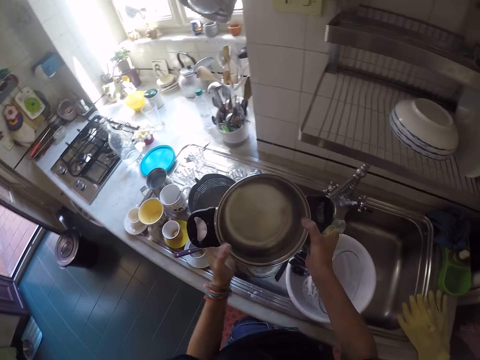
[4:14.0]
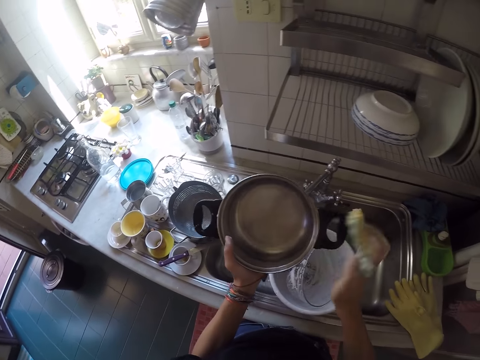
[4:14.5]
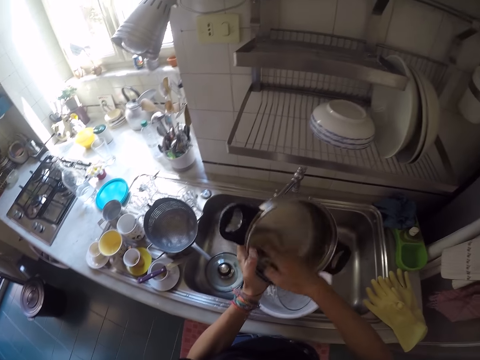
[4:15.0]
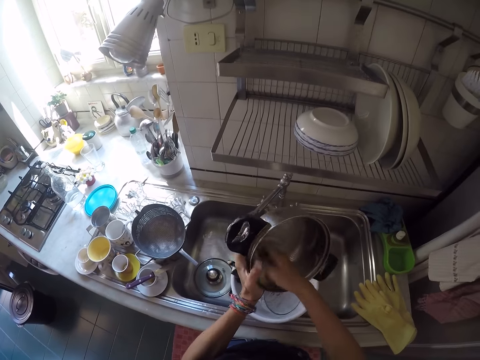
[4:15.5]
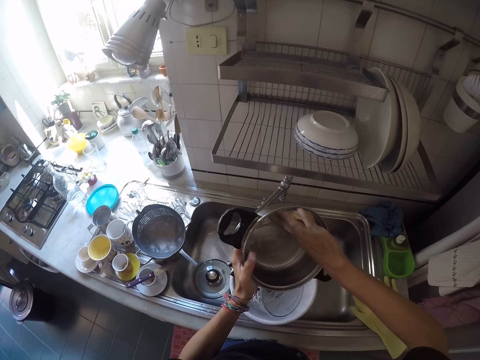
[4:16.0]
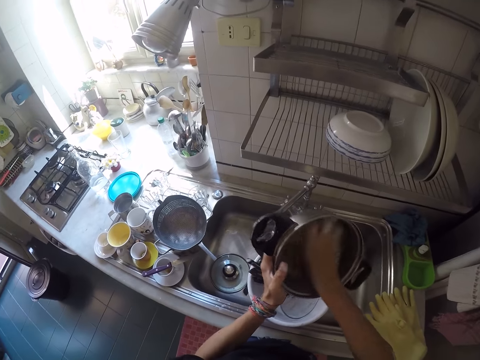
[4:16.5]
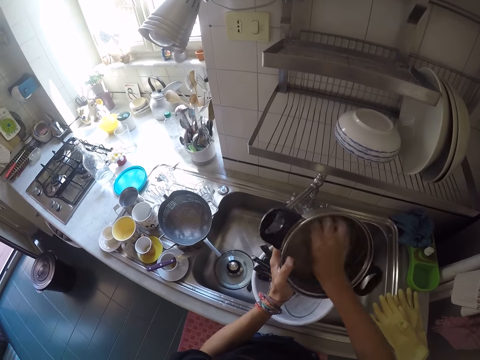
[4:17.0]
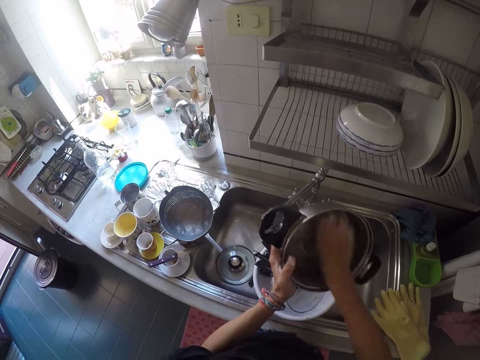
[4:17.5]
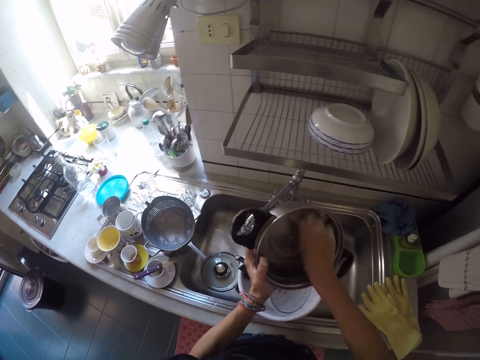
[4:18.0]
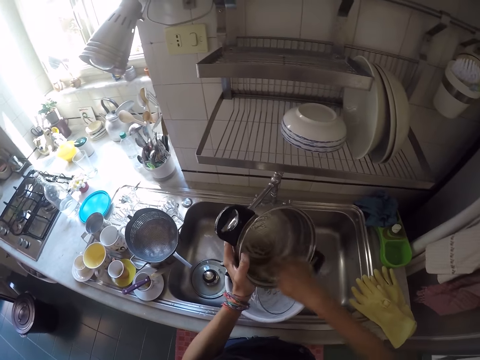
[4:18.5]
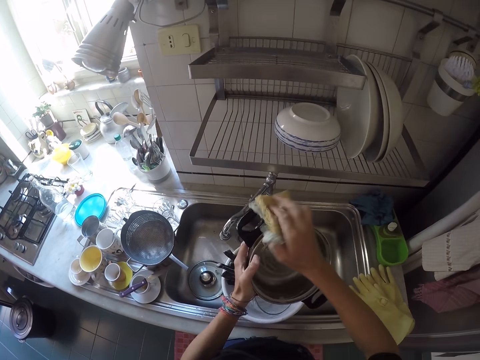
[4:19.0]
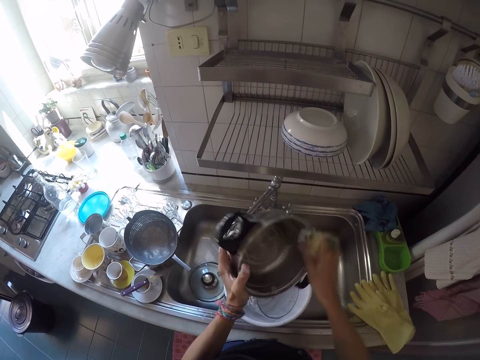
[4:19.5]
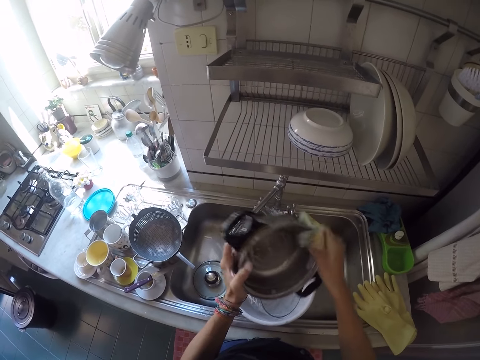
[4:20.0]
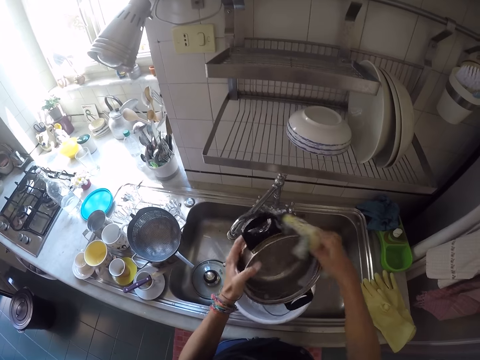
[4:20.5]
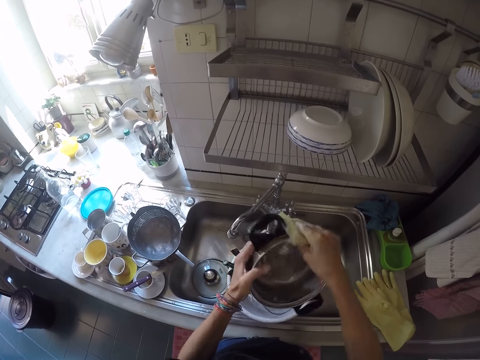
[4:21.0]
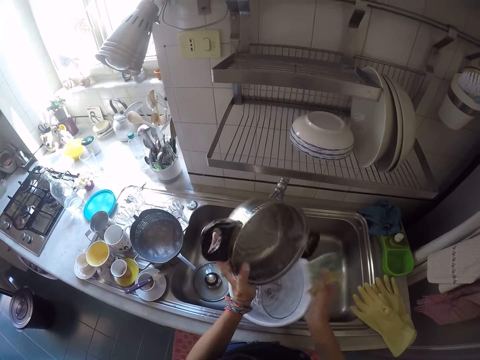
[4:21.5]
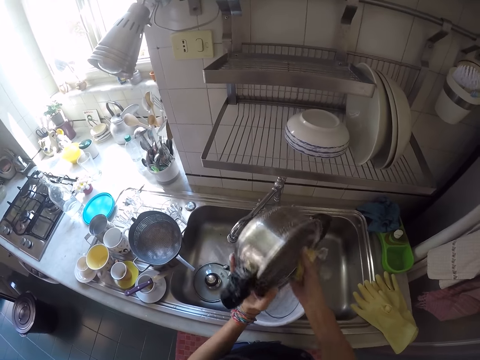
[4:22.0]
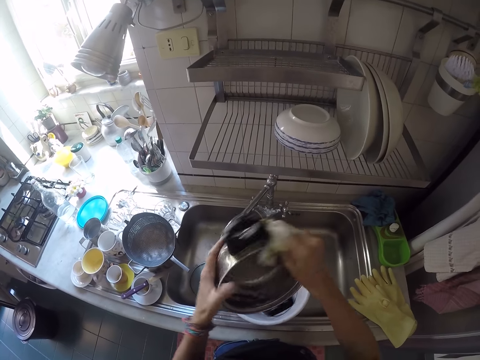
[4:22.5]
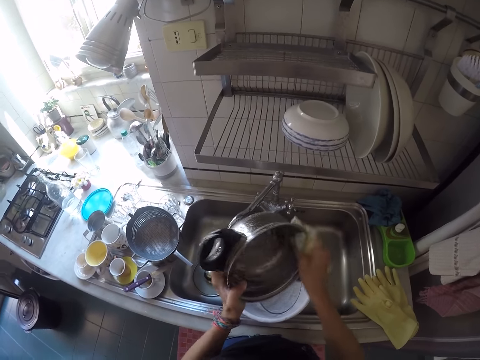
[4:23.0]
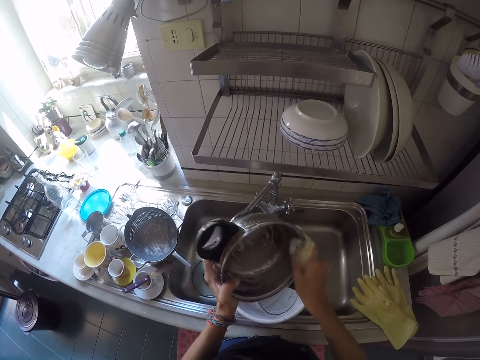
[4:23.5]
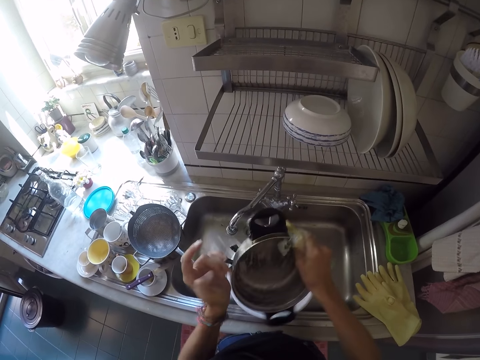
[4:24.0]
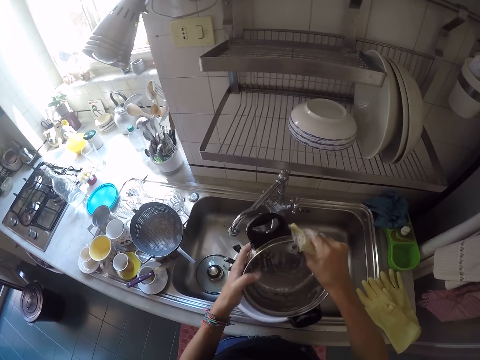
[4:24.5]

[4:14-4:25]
The camera wearer washes the bowl with the sponge.

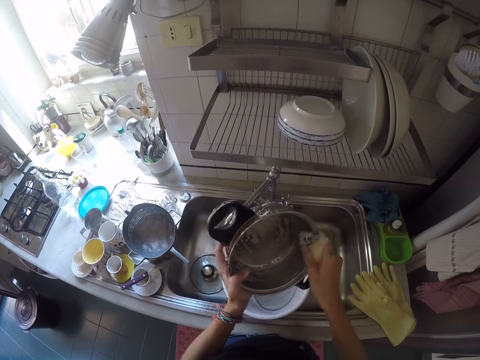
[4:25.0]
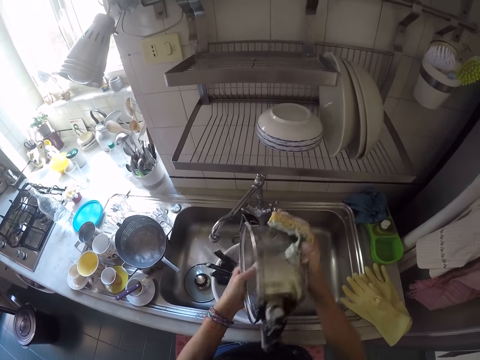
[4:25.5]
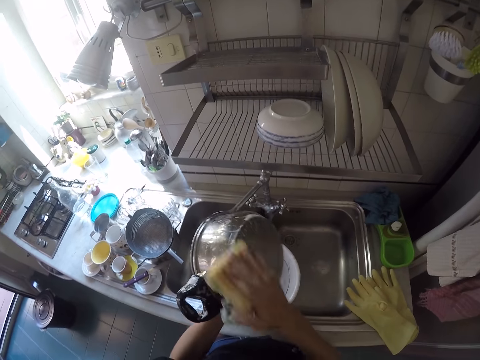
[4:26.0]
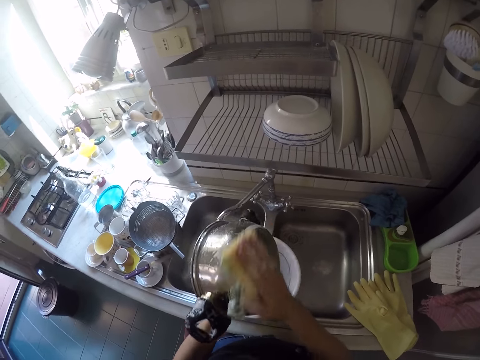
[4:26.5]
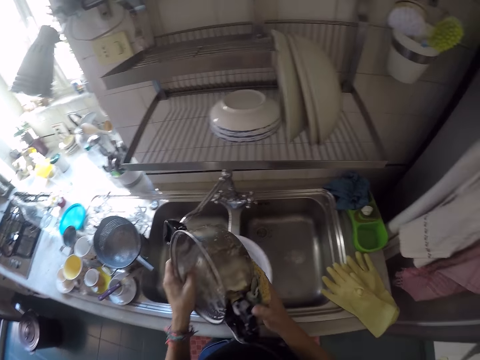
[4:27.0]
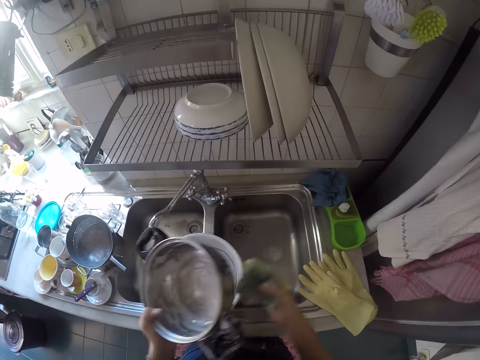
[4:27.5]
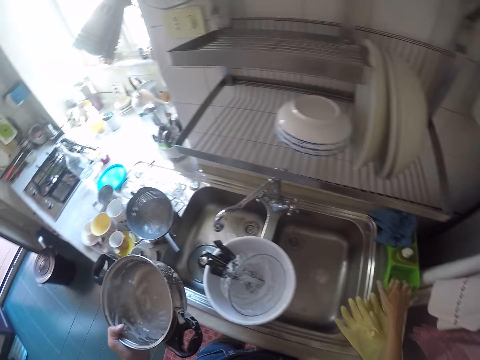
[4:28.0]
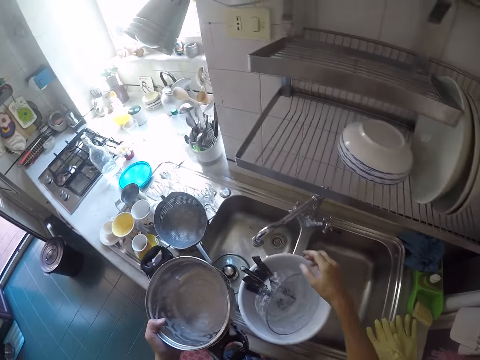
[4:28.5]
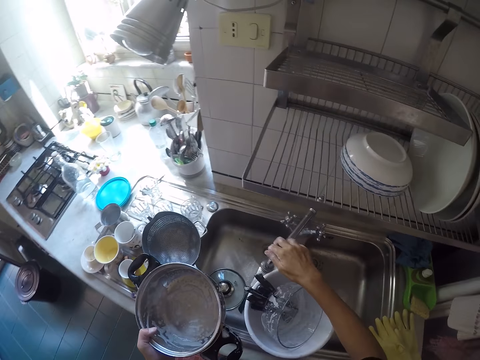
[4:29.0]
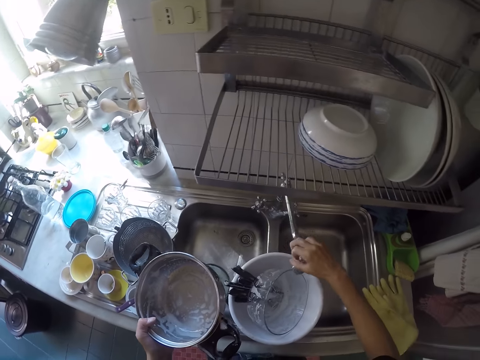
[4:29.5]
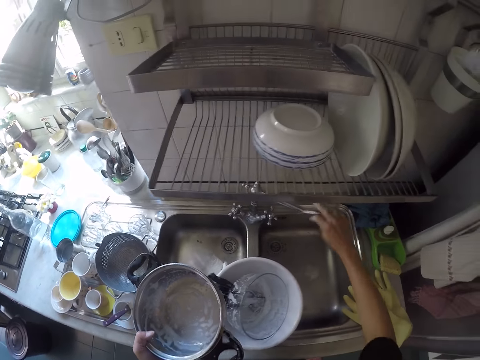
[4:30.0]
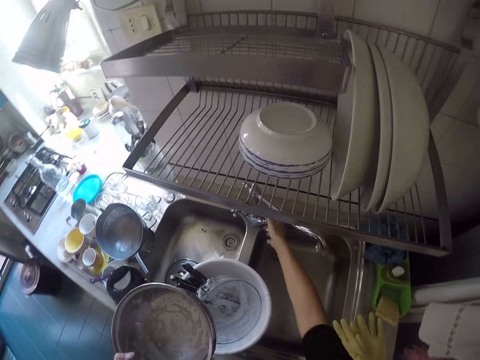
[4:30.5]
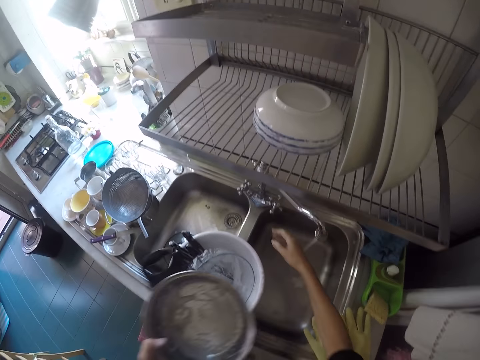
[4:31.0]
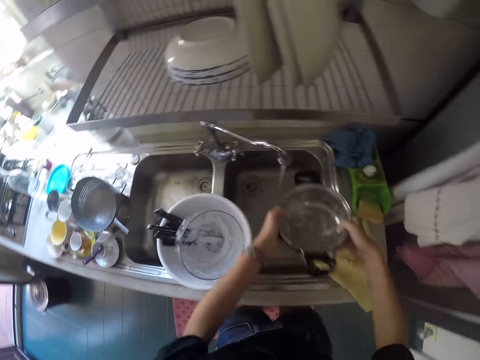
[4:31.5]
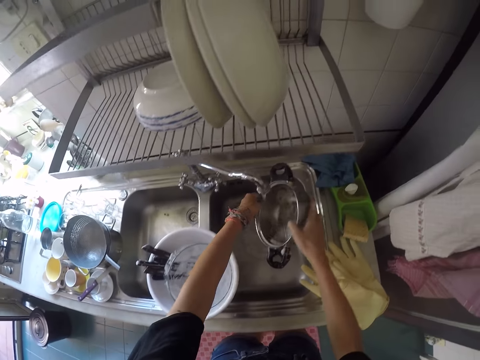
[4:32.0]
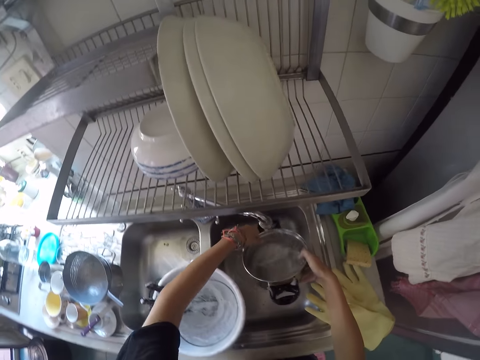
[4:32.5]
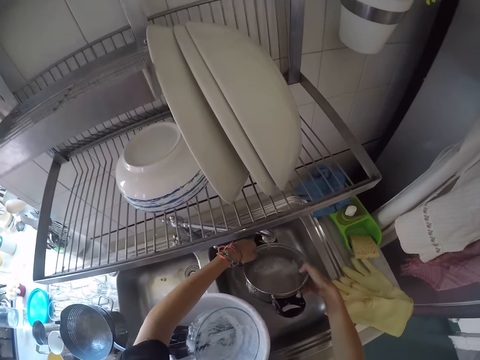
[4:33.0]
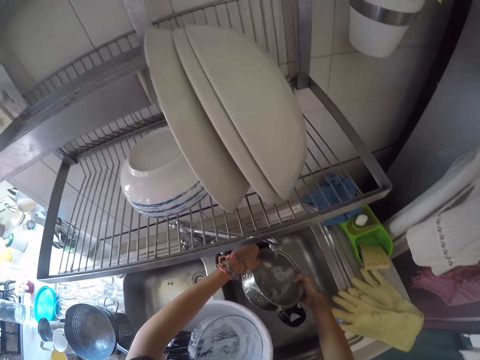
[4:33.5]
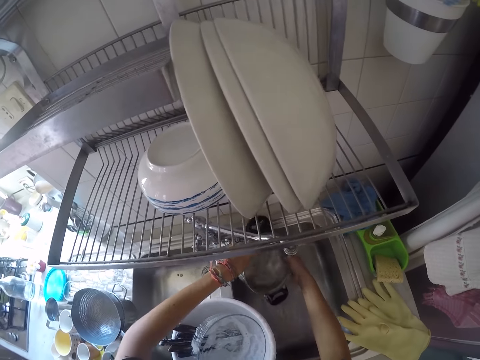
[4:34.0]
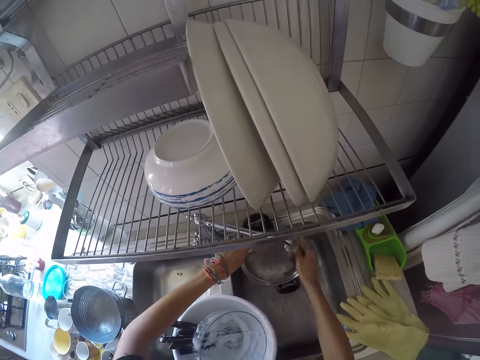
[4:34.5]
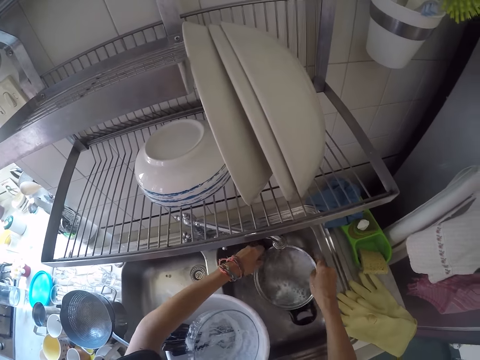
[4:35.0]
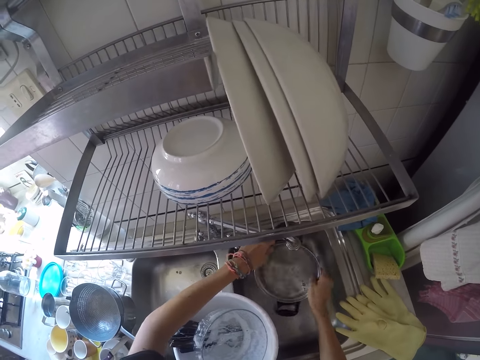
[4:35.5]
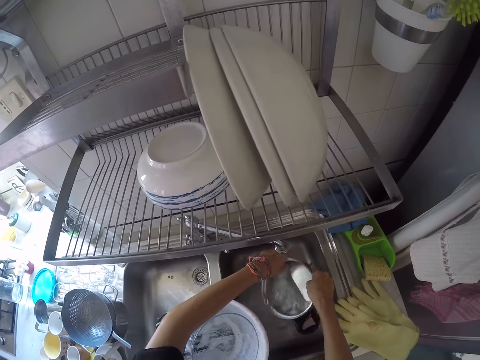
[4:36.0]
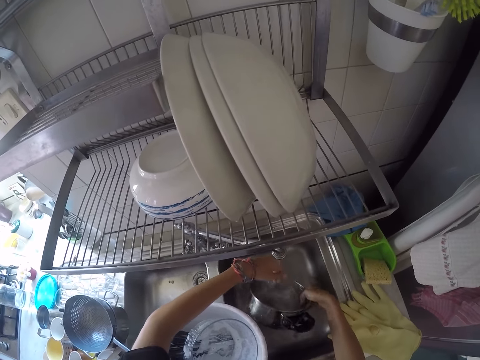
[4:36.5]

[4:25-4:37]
The camera wearer drops the sponge in the sponge case. He adjusts the tap with his right hand. He opens the tap with his right hand. He rinses a bowl with the tap water.

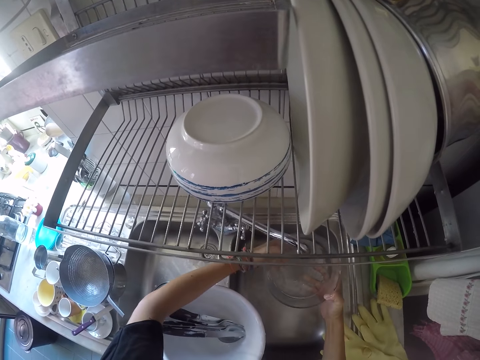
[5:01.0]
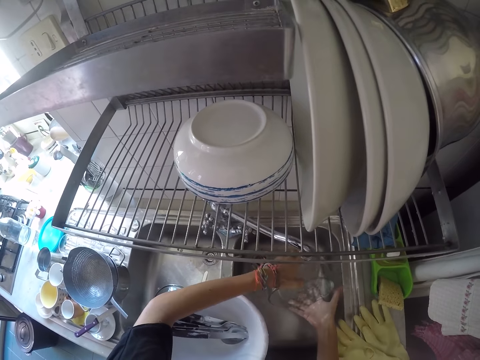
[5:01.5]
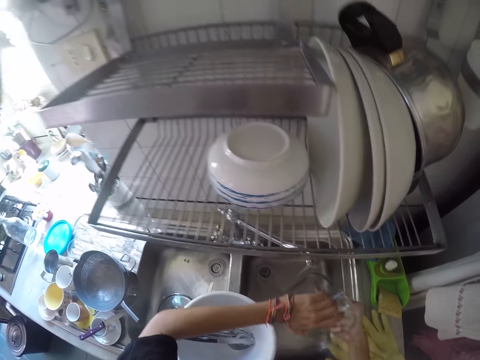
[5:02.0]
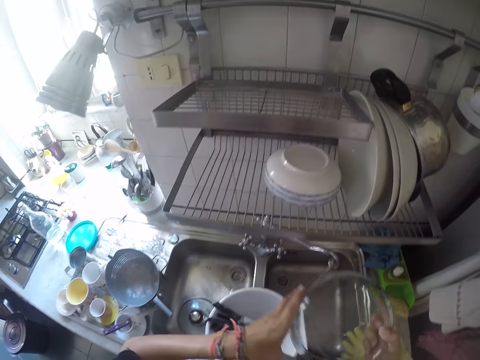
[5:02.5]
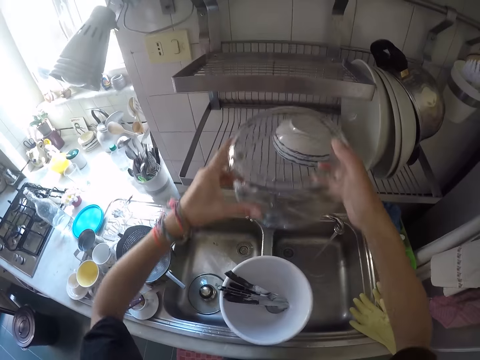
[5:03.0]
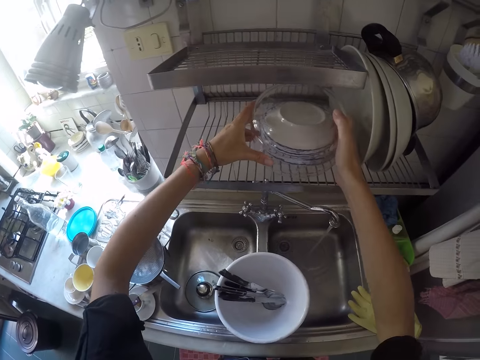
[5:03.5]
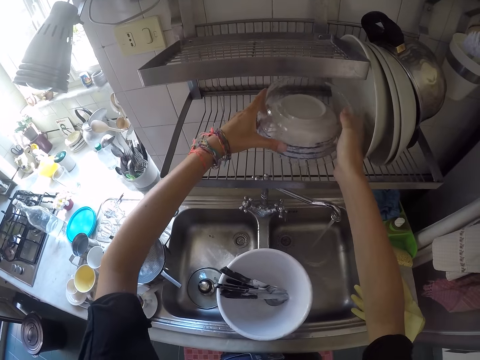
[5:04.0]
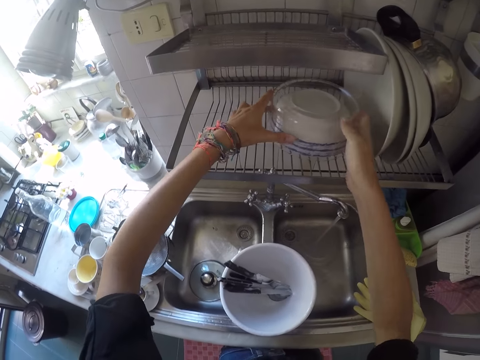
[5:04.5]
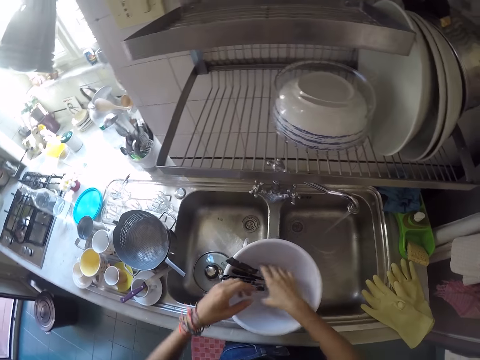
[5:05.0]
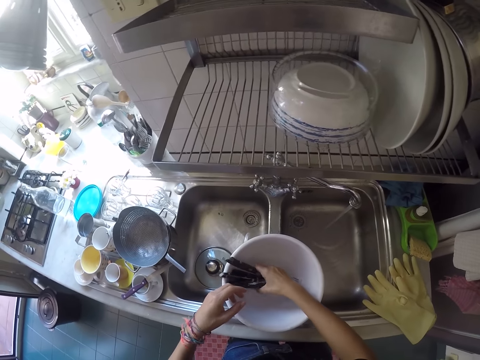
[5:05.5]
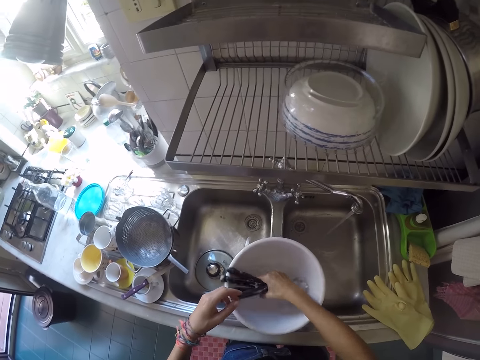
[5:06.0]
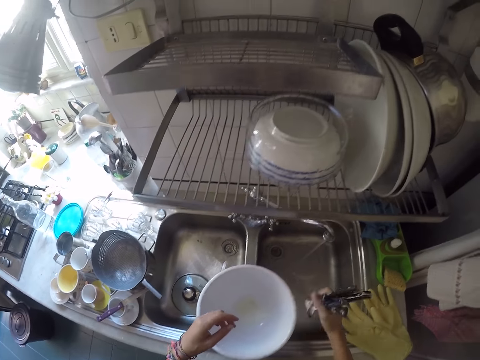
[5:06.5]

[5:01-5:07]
The camera wearer places the bowl on the dish rack. They pick up the cutleries from the big bowl on the kitchen sink.
